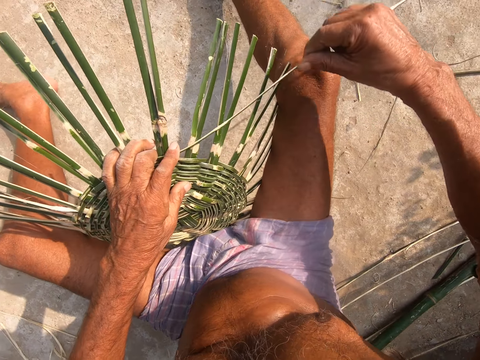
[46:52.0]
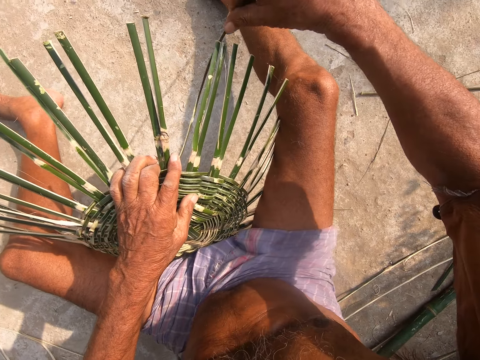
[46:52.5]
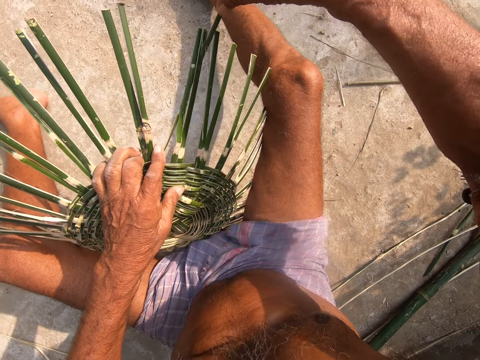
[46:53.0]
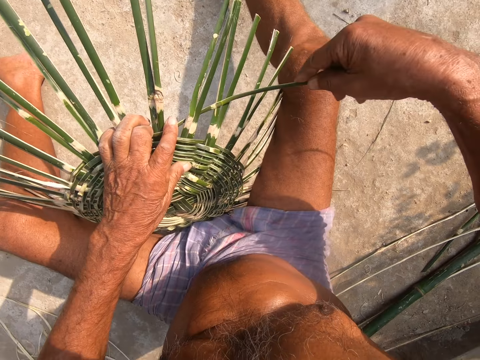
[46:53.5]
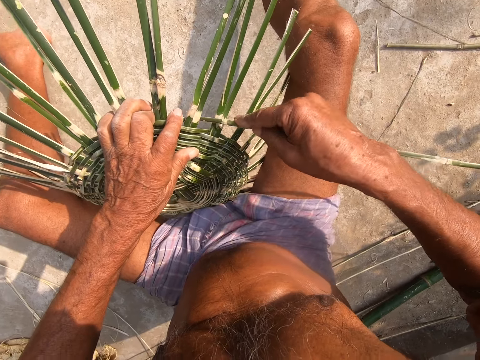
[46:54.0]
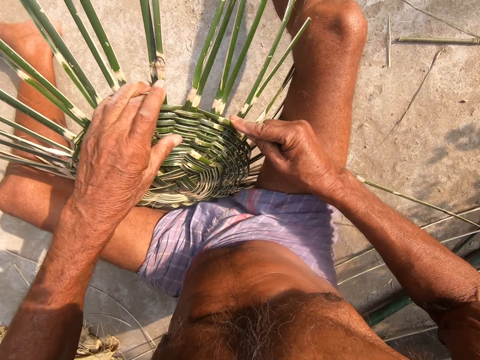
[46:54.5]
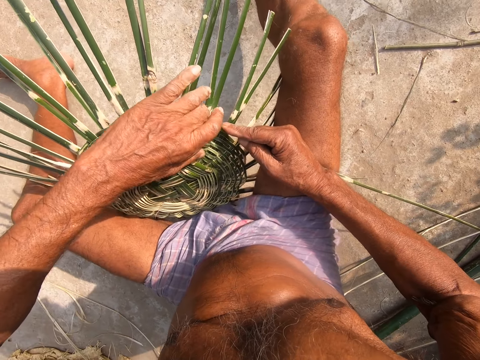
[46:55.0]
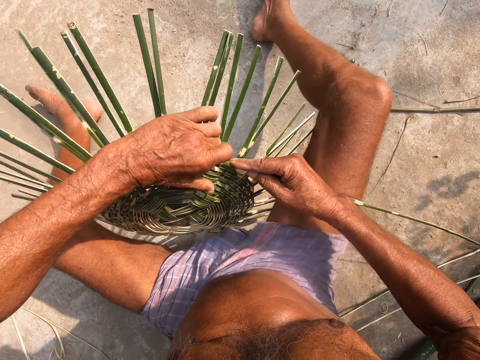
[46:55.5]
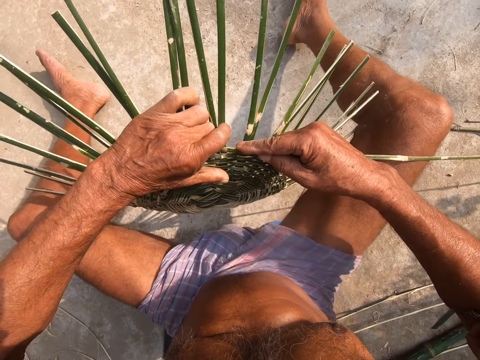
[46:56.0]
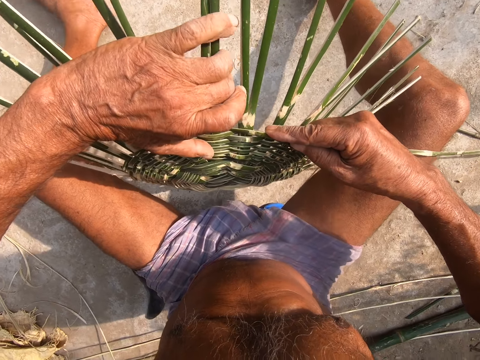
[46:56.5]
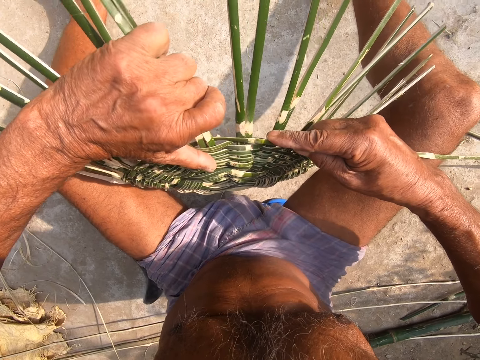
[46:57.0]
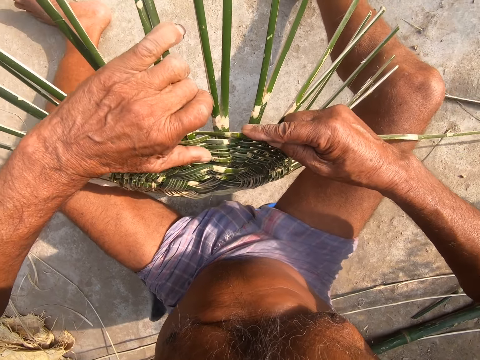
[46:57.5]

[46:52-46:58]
The camera wearer weaves the basket on the floor with the bamboo stick in his right hand.

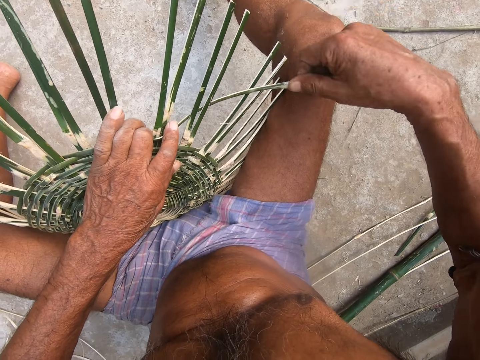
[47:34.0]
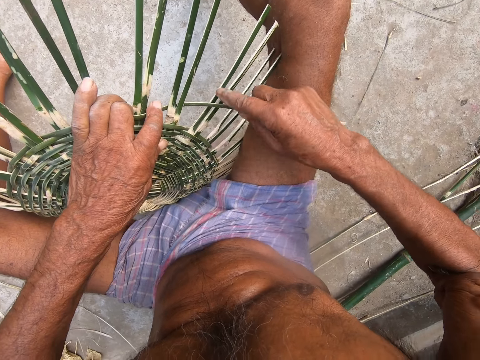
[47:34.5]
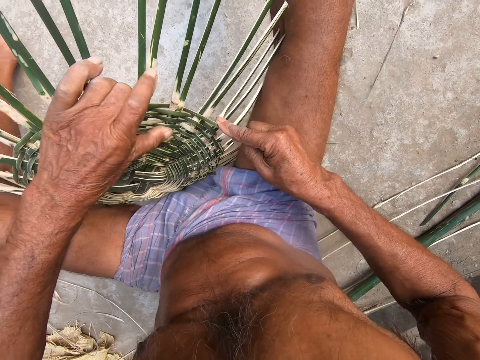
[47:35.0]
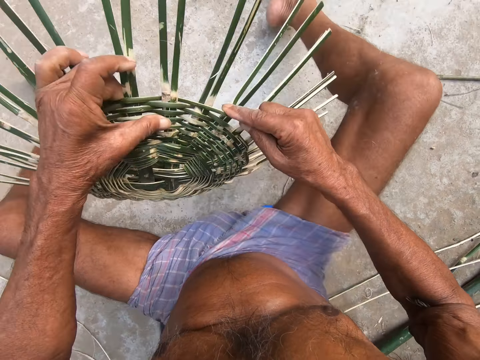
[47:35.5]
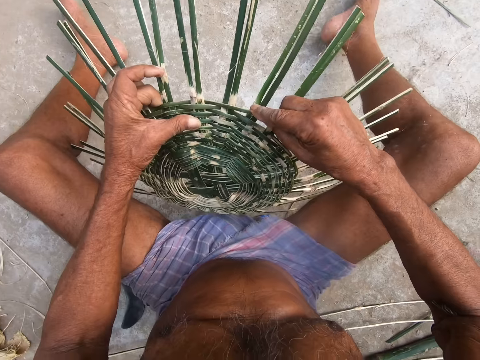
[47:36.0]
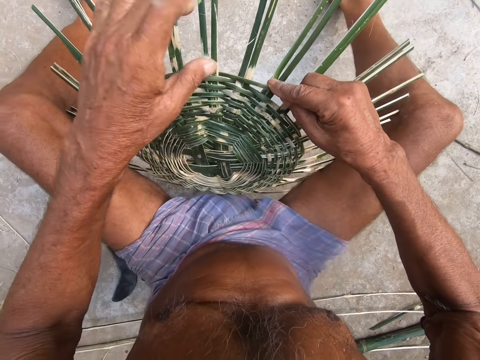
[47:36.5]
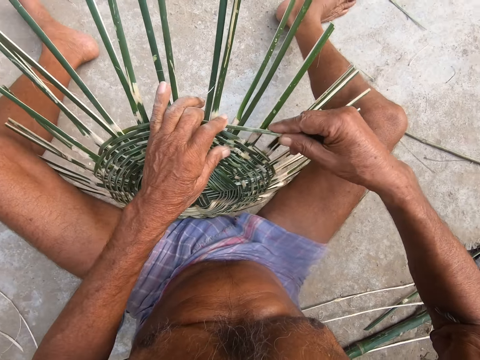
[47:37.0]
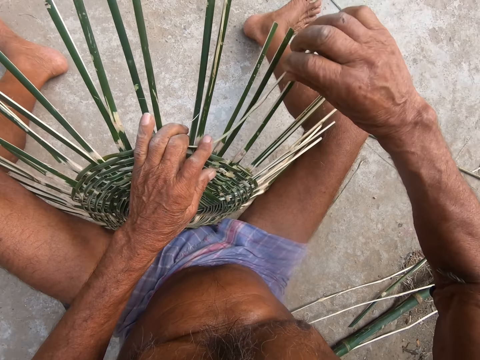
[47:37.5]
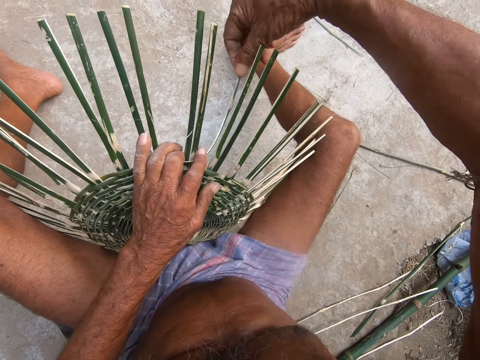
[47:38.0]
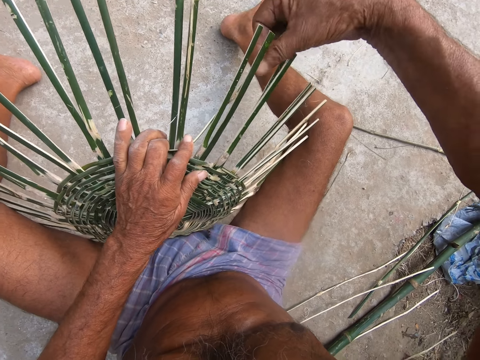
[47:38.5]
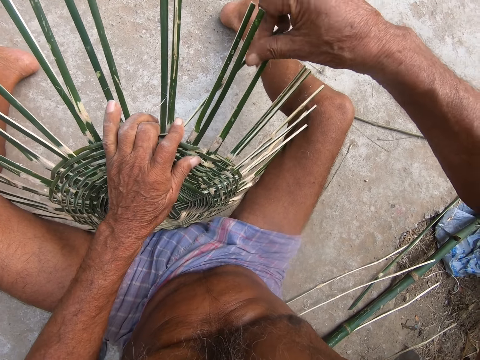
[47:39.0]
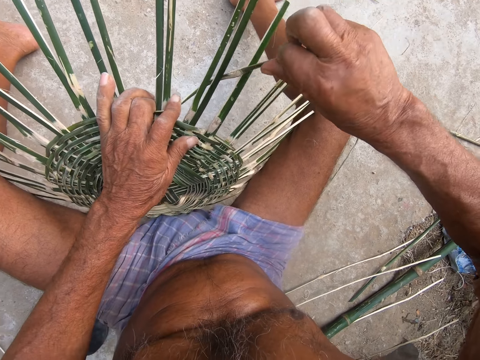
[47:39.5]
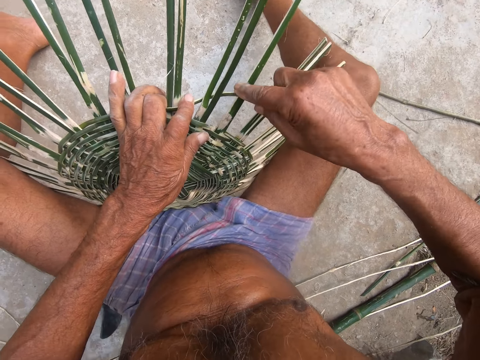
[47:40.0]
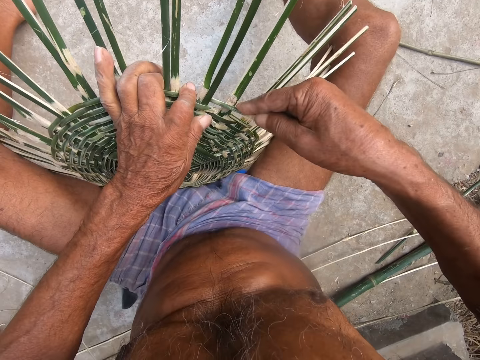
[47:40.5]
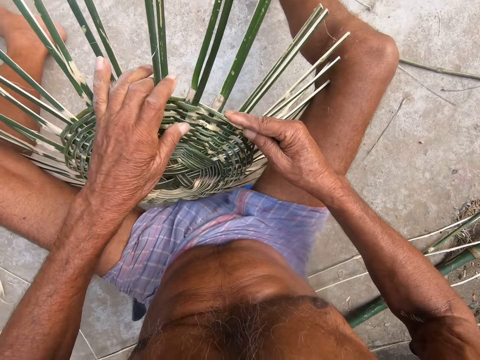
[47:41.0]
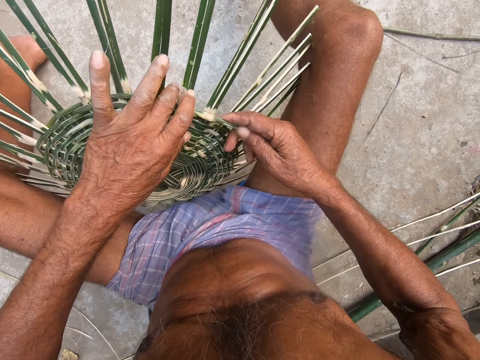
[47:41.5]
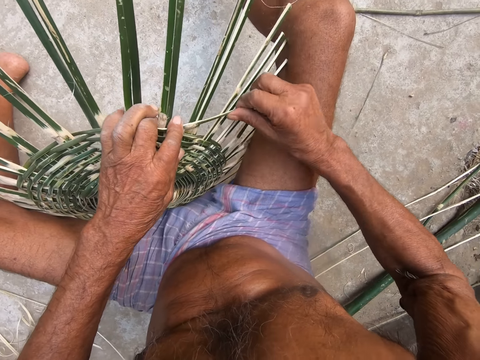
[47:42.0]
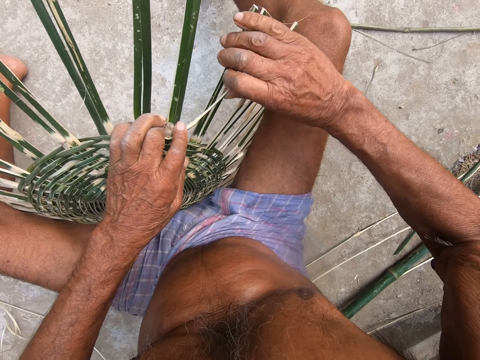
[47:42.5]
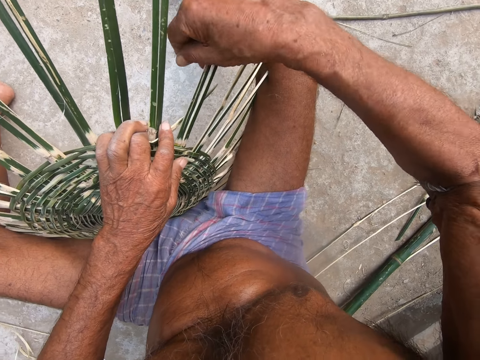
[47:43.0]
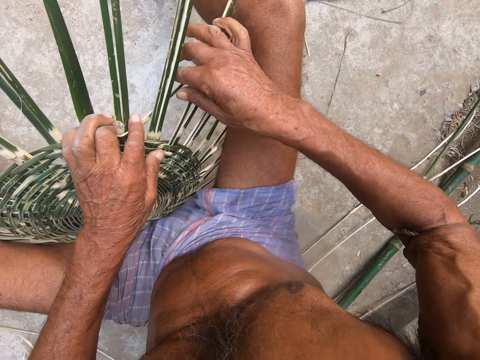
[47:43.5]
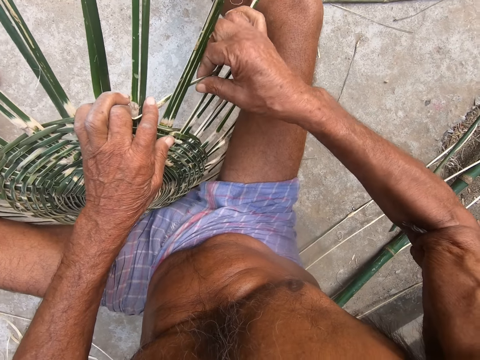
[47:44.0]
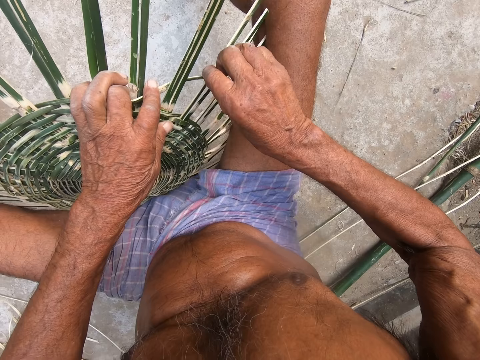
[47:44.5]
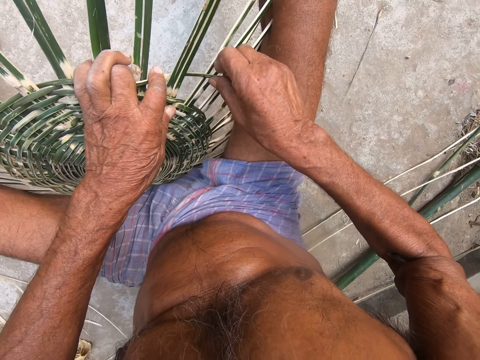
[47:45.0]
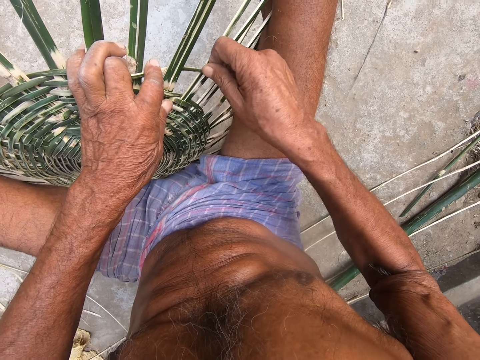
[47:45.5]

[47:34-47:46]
The camera wearer lifts the basket. They weave with sisal.

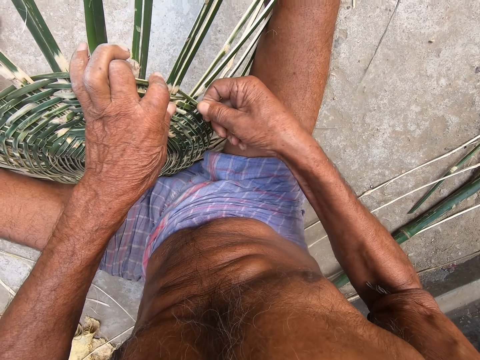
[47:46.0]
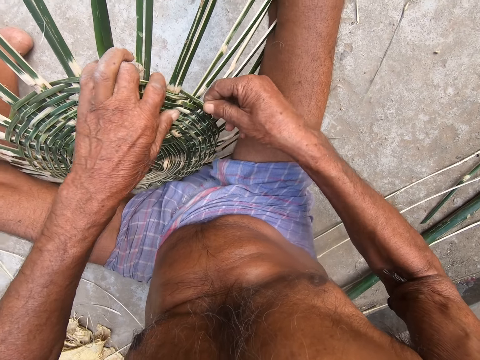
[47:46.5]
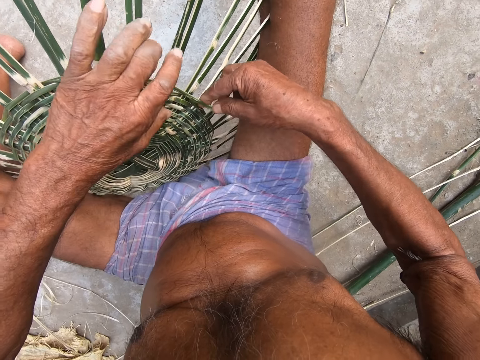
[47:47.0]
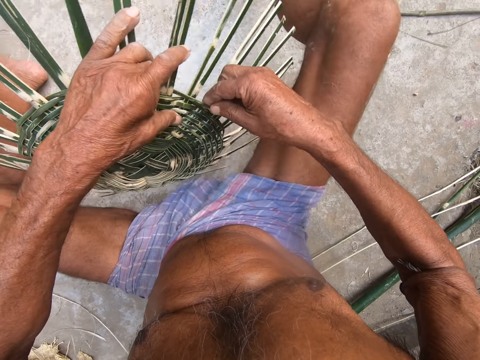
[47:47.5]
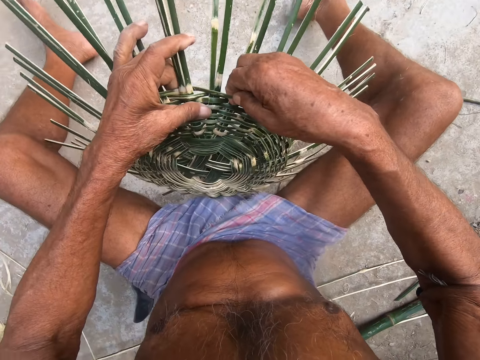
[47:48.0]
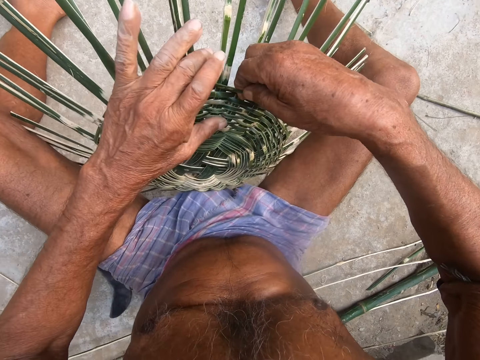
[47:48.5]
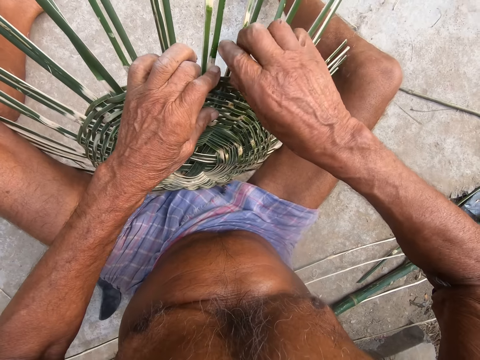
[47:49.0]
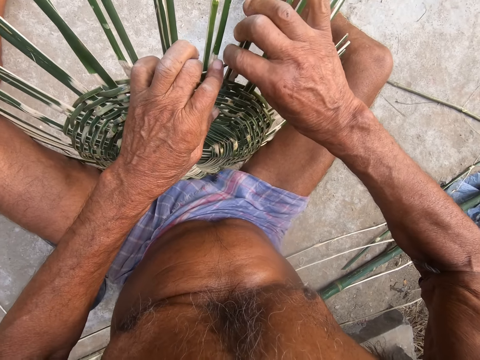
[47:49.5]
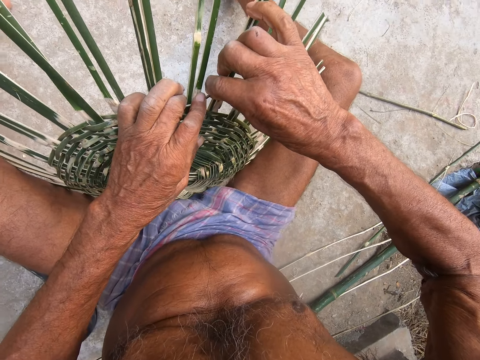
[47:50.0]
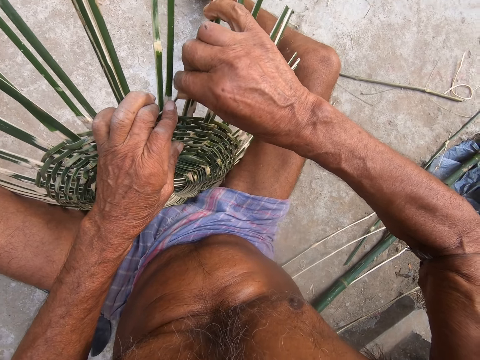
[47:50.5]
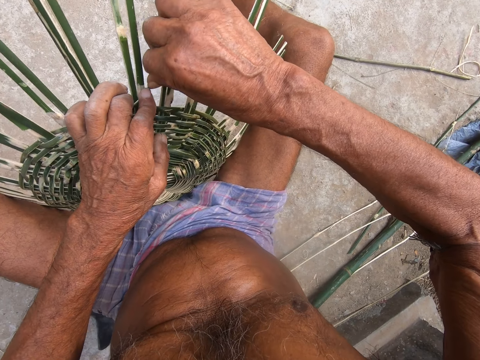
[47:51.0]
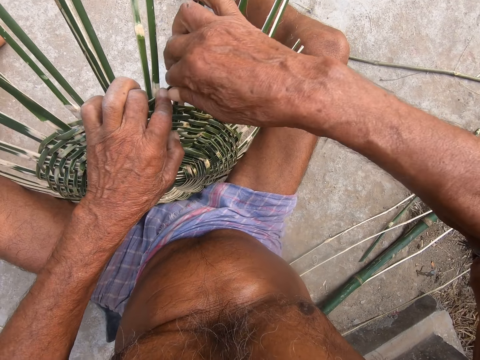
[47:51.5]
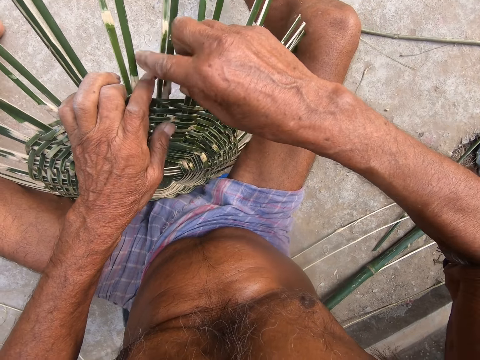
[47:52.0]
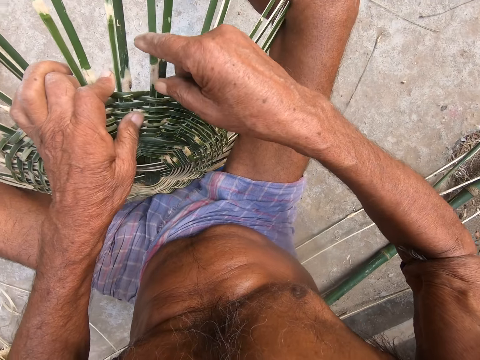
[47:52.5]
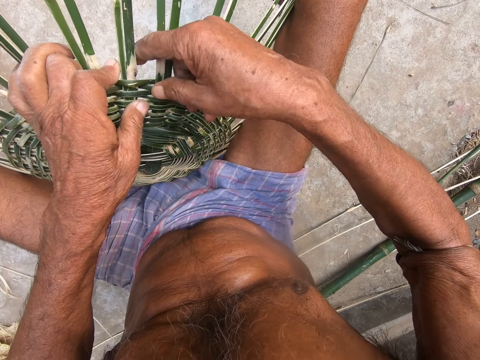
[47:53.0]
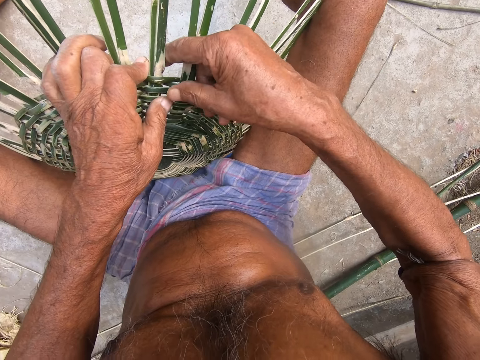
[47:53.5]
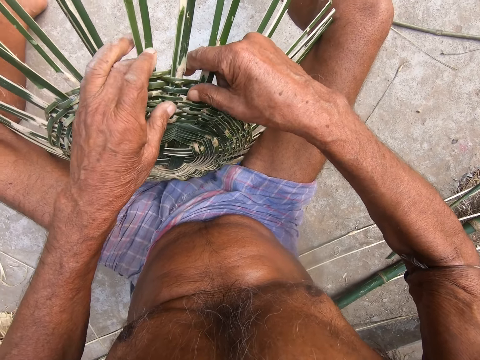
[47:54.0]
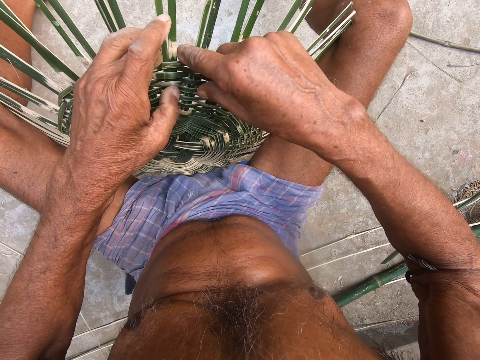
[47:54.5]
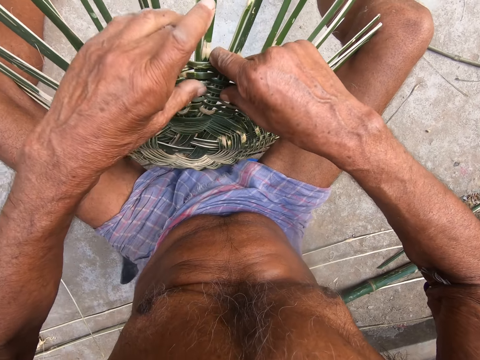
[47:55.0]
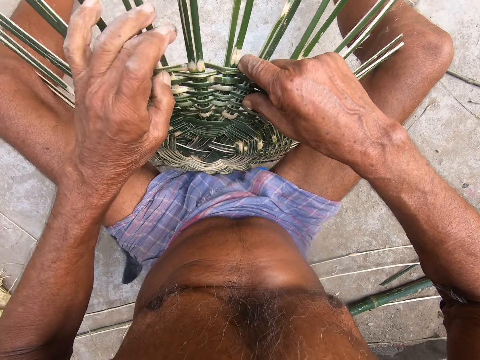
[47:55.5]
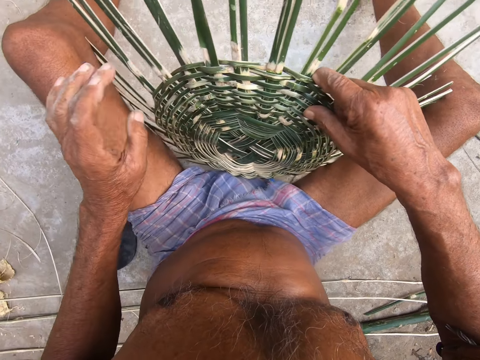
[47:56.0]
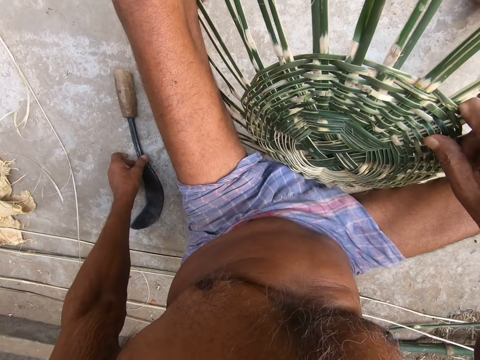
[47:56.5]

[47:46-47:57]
The camera wearer picks up the sickle from the floor with his left hand.
